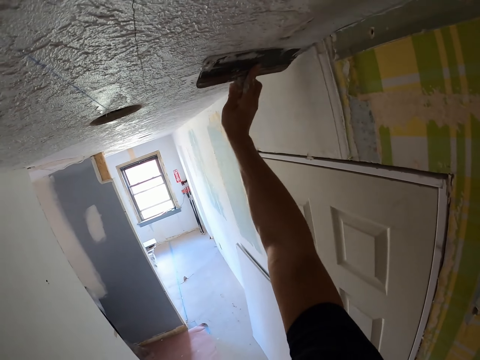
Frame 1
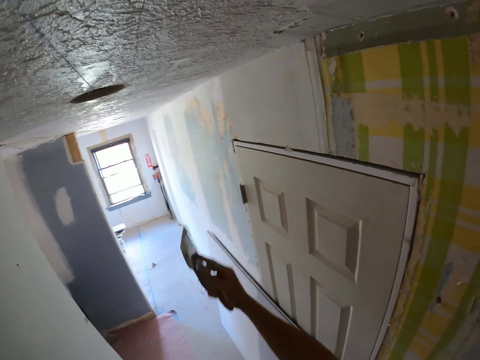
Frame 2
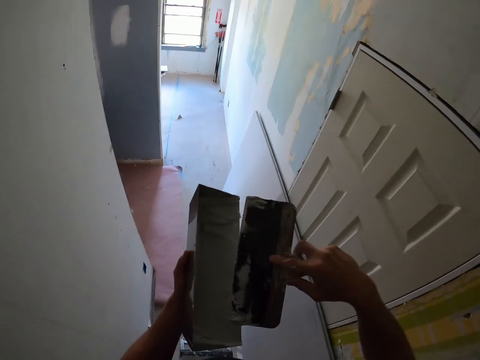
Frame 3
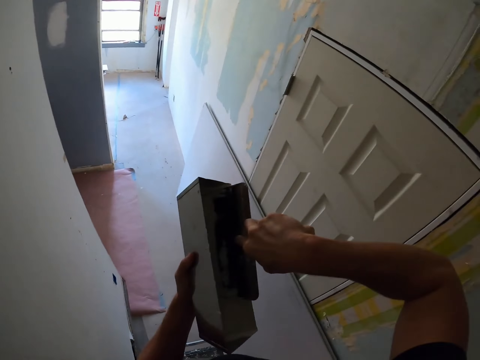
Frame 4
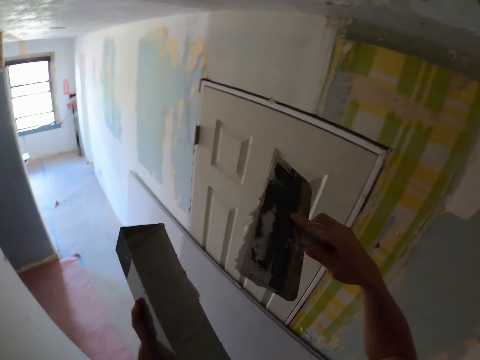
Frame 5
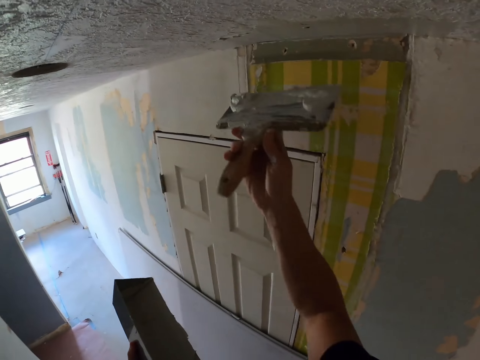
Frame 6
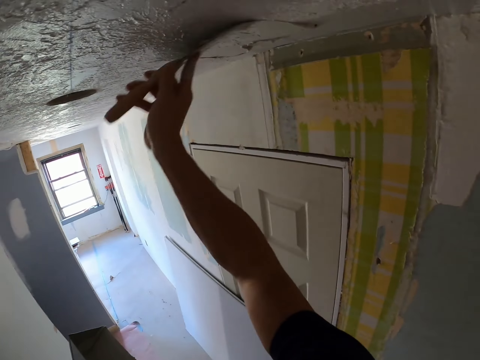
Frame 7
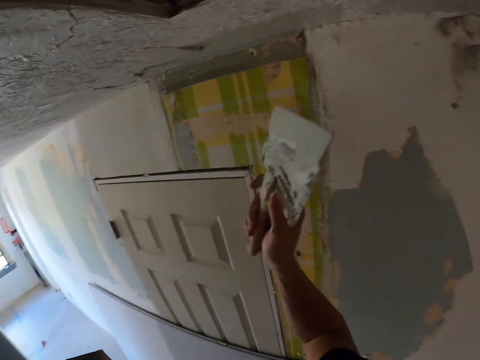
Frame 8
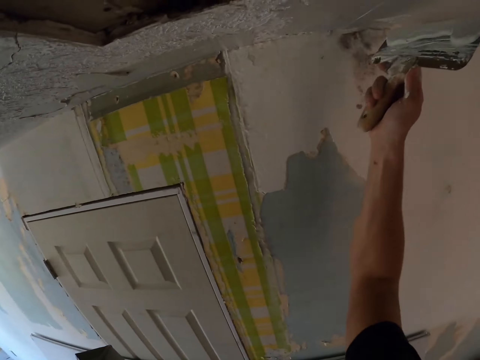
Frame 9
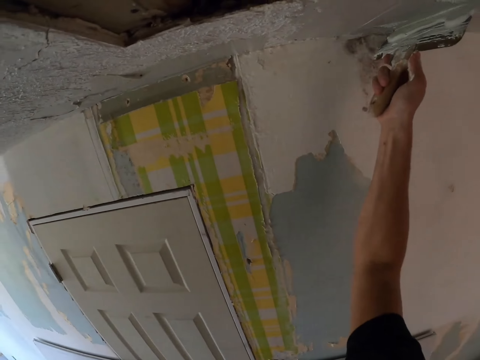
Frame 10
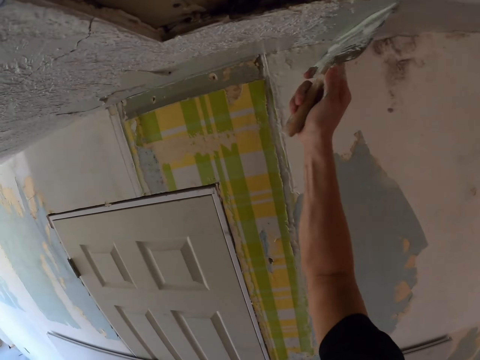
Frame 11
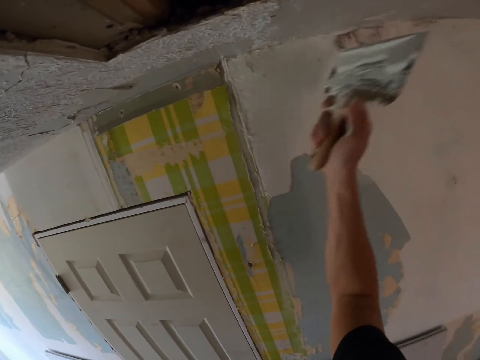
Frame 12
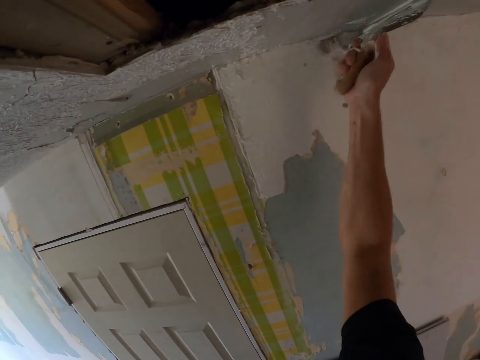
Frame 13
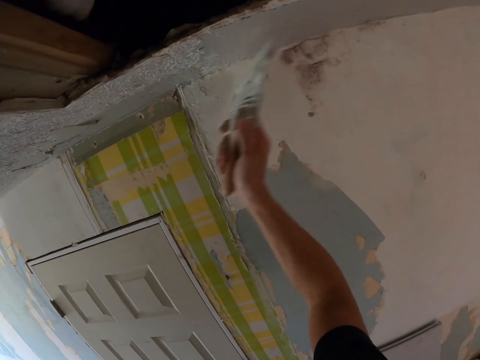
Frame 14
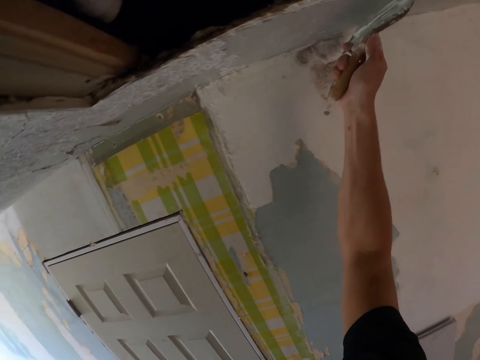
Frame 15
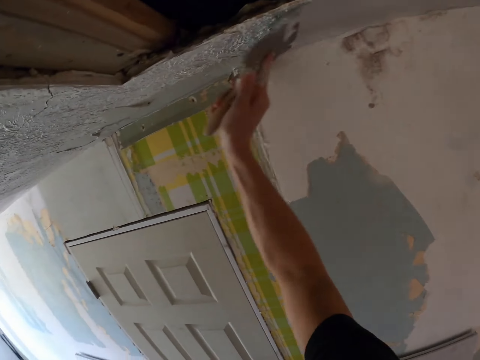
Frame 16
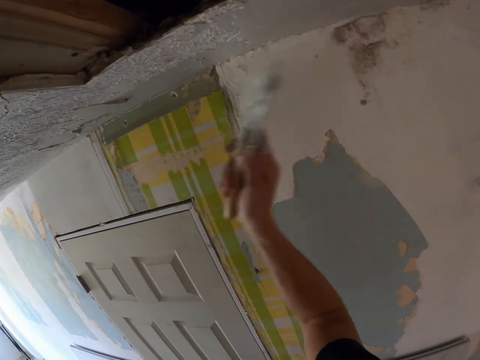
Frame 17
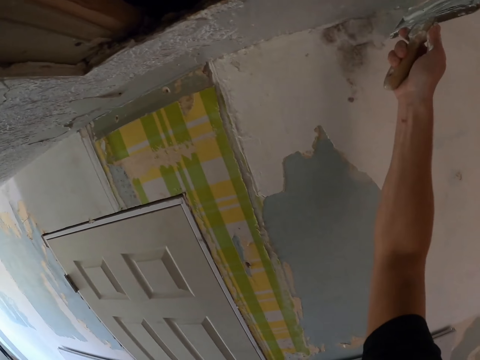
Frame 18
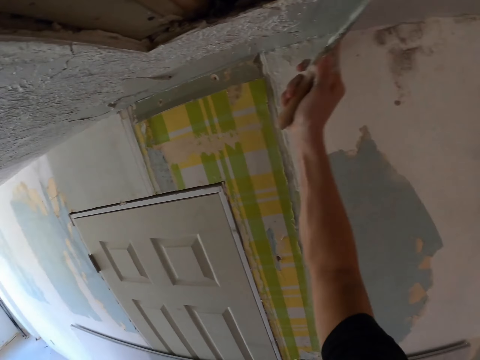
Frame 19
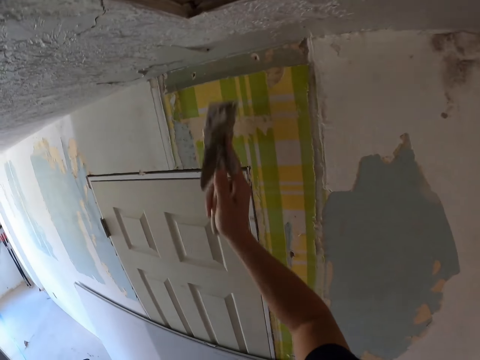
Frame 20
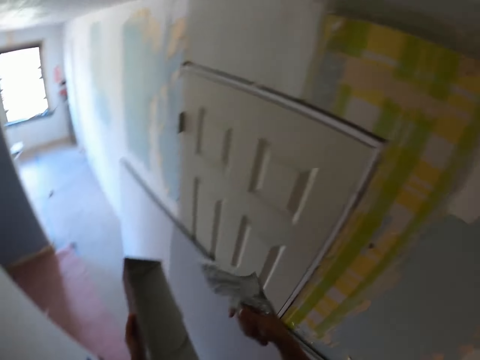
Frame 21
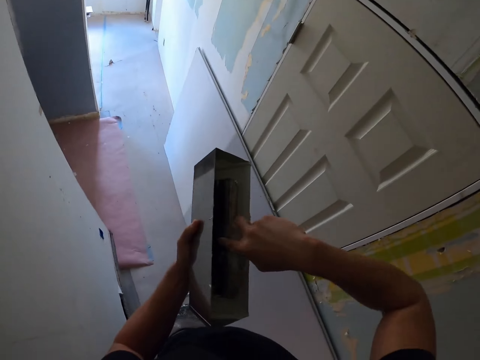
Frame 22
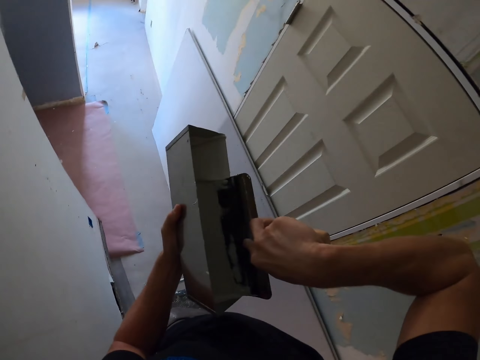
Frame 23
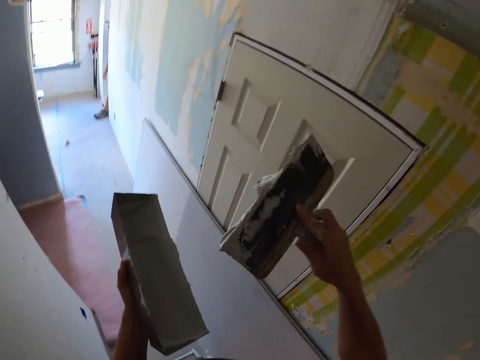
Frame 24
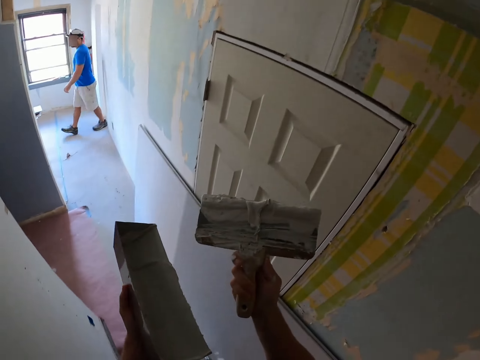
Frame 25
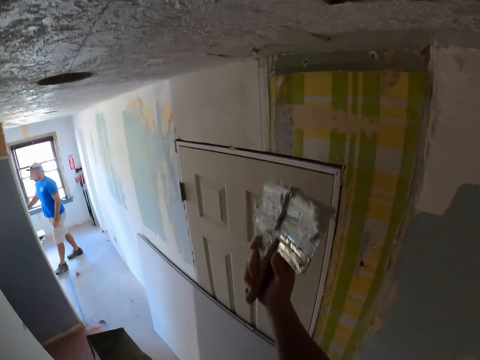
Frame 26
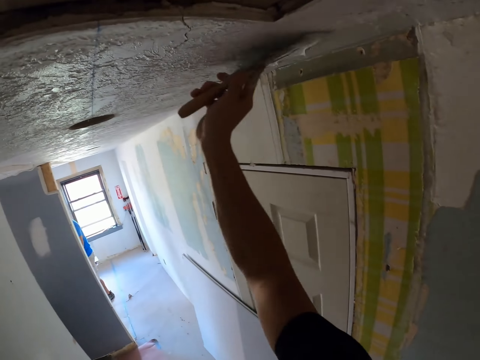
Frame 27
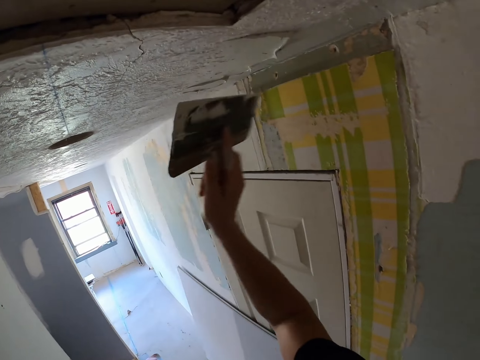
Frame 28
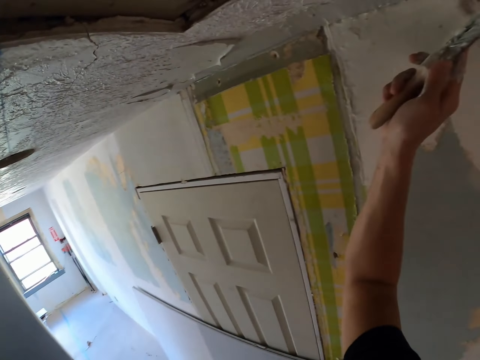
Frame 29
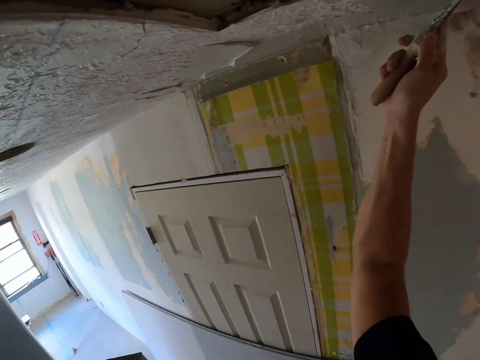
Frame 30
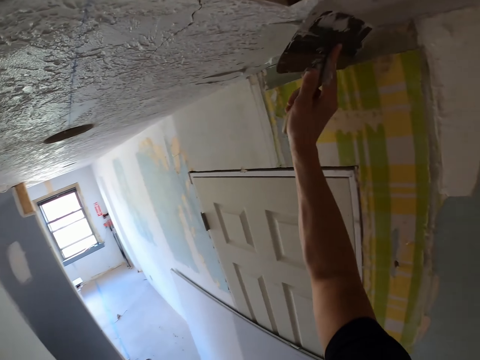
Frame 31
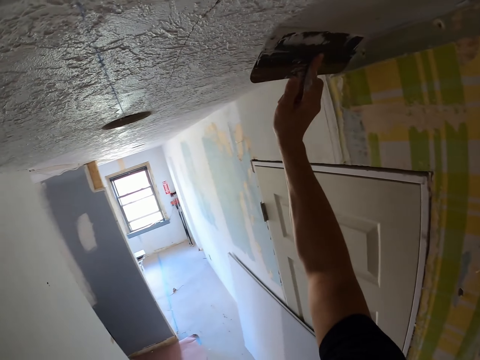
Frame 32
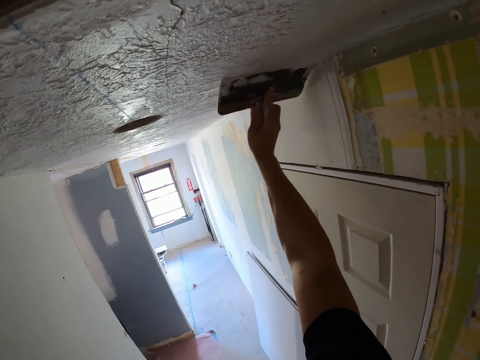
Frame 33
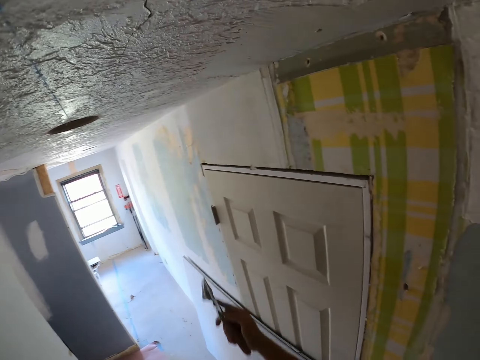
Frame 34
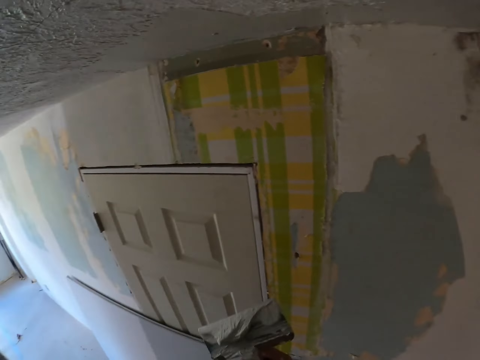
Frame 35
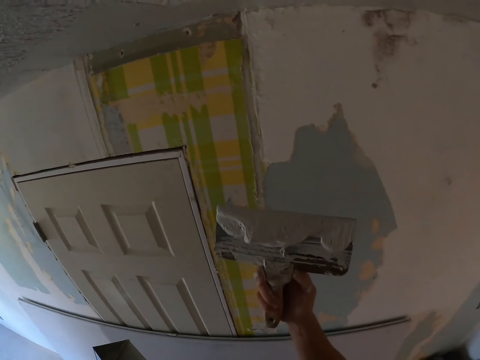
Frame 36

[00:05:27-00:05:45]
The camera wearer fetches paint from a pallet. They scoop filler from a container. They paint a wall. They add filler on a ceiling using a hawk. They fetch paint from the pallet. They scoop filler from the container. They look at a person crossing a corridor. They paint the wall. They add filler on the ceiling using the hawk.

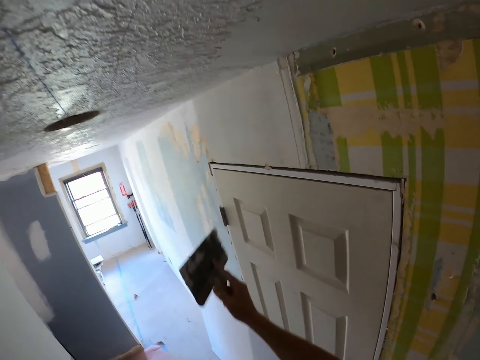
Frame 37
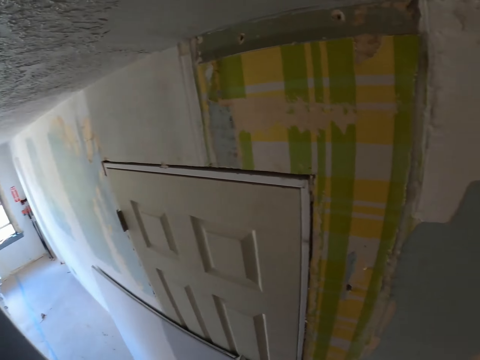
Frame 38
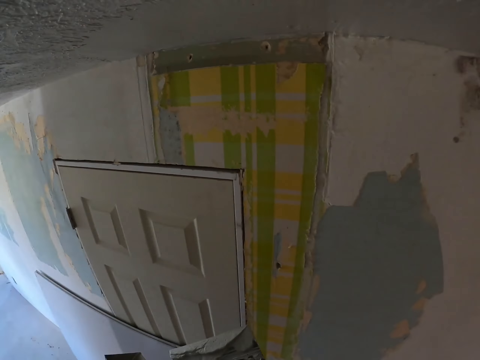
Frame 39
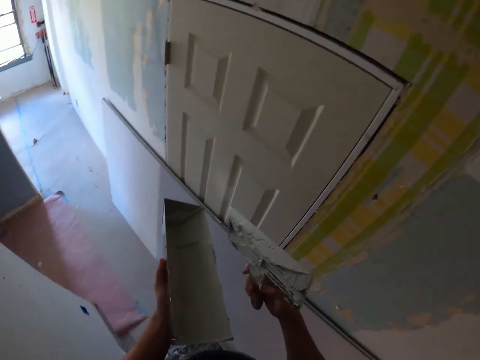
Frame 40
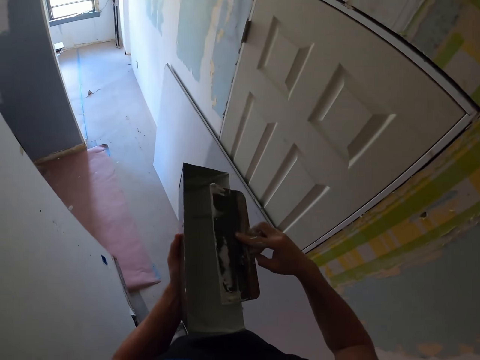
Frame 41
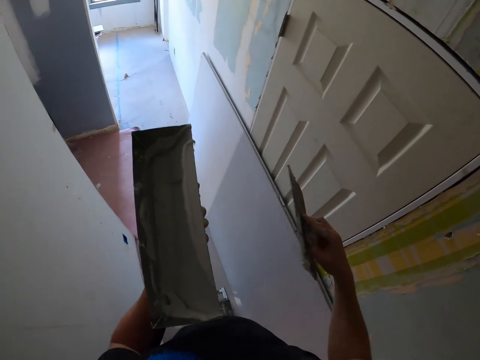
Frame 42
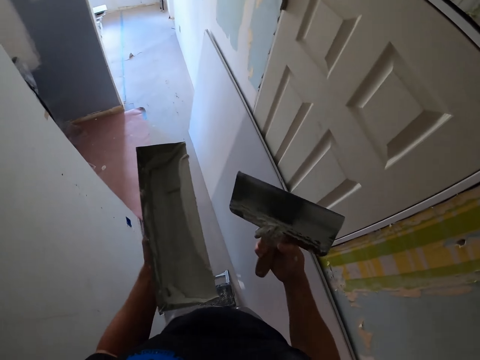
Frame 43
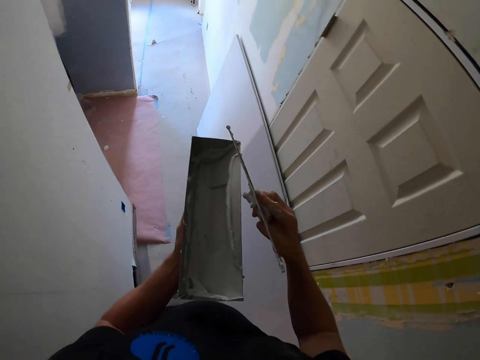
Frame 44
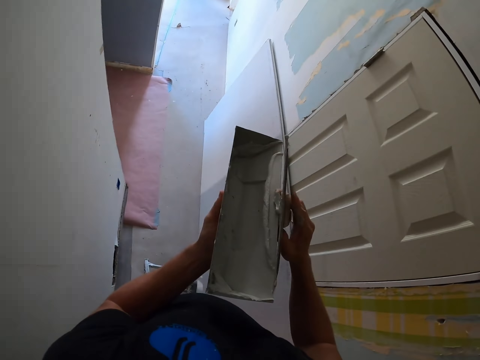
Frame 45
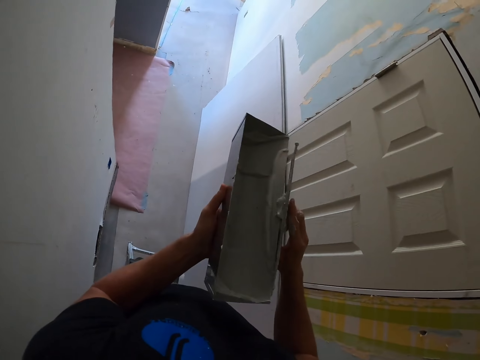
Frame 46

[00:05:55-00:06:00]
The camera wearer scoops filler from a container. They wipe a painting brush with the pallet. They wipe off filler from a hawk.

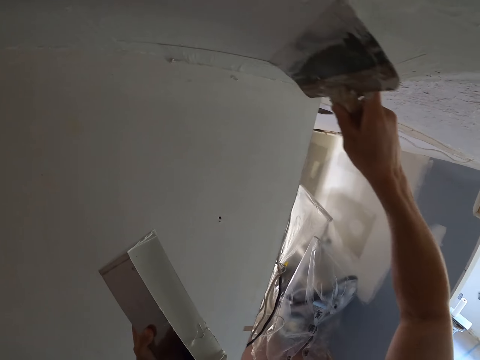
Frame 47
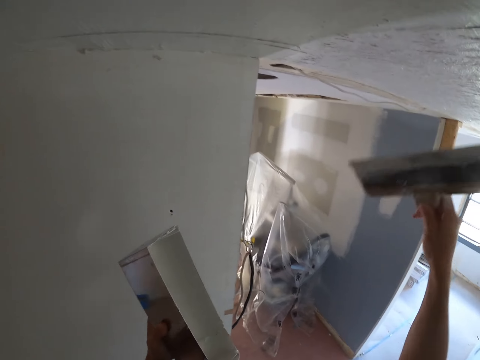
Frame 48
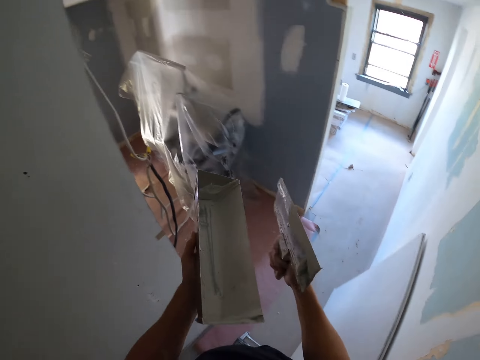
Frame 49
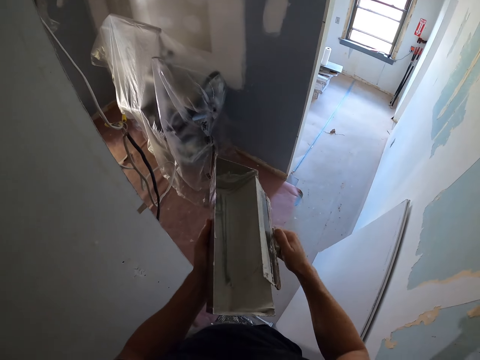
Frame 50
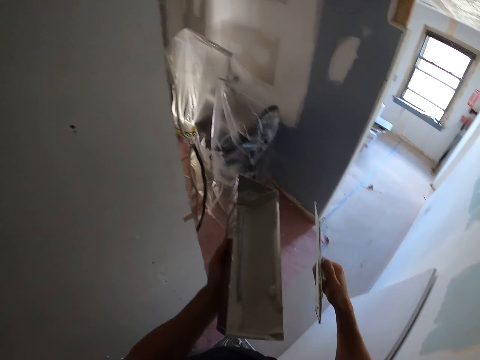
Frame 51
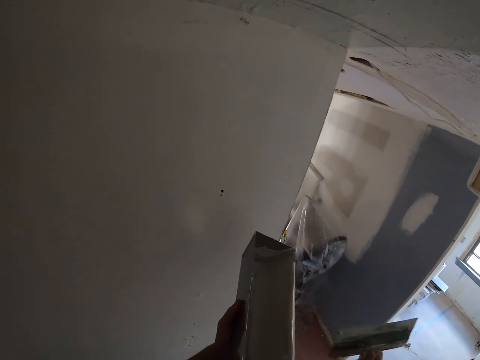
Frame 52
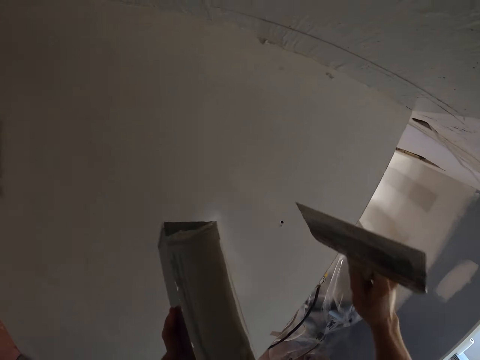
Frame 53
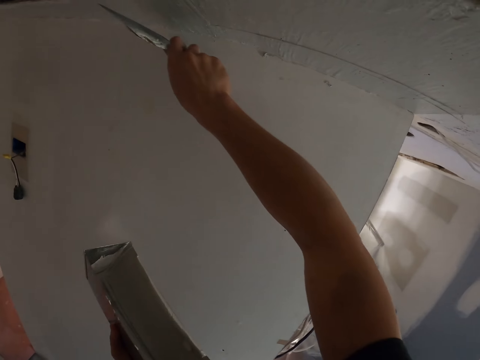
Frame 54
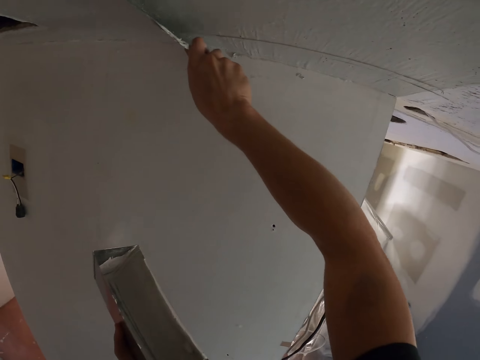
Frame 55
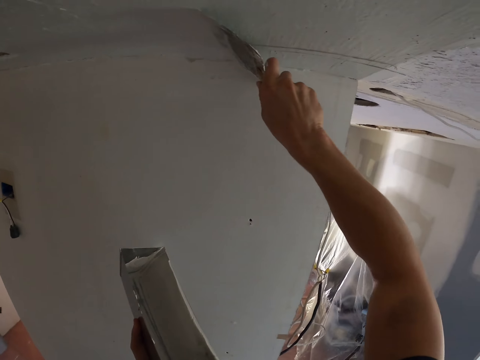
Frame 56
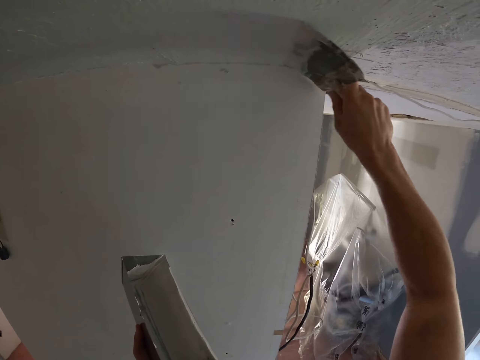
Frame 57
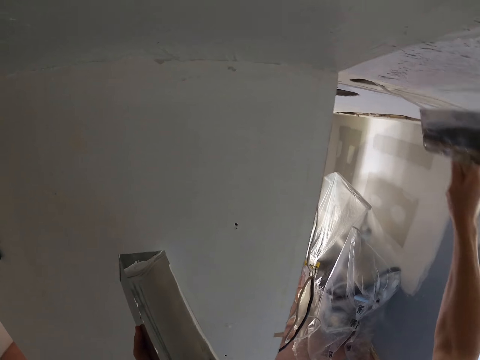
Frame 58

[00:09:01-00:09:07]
The camera wearer wipes off filler from a hawk. They add filler on a ceiling using the hawk.
